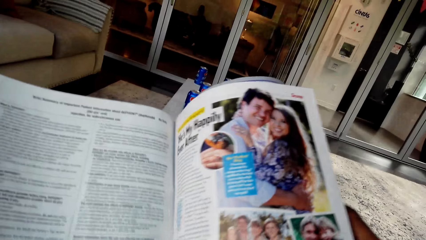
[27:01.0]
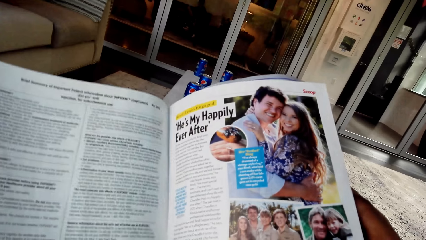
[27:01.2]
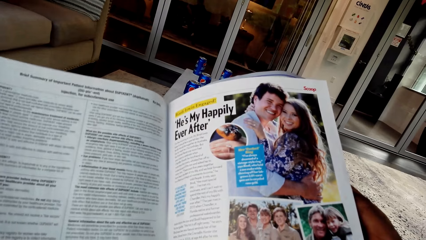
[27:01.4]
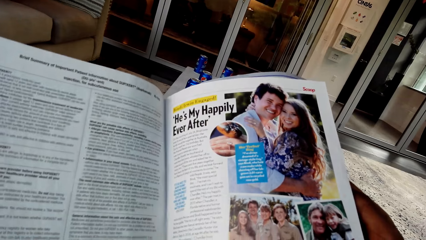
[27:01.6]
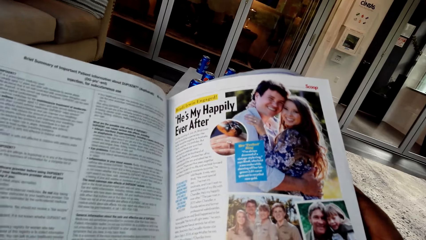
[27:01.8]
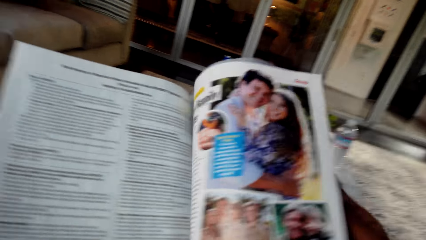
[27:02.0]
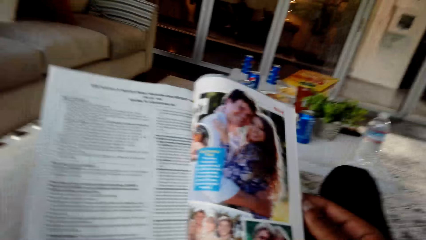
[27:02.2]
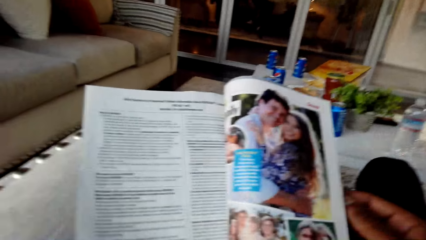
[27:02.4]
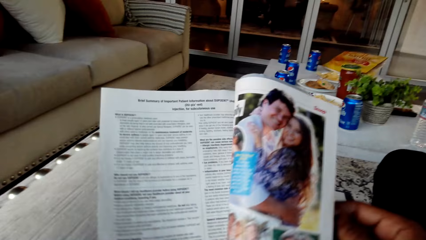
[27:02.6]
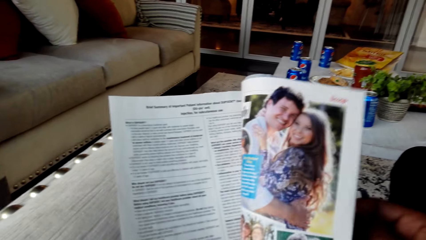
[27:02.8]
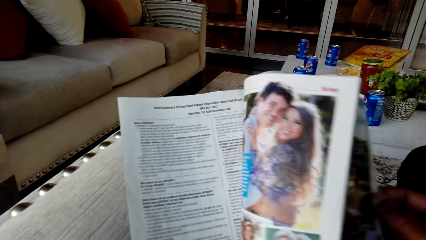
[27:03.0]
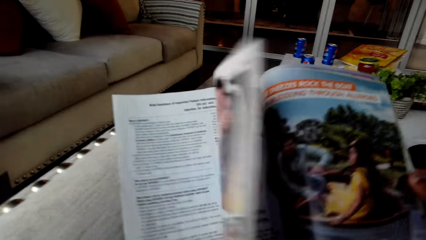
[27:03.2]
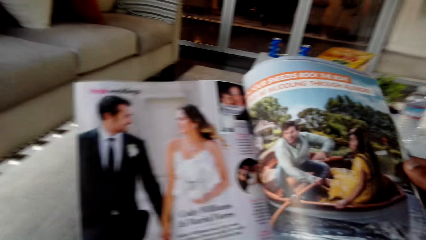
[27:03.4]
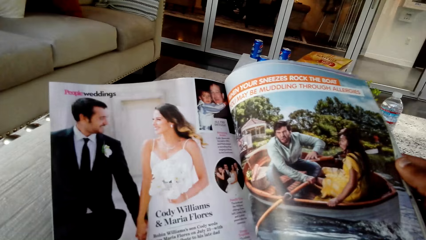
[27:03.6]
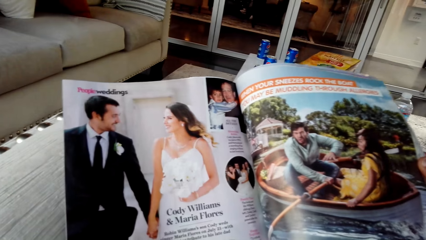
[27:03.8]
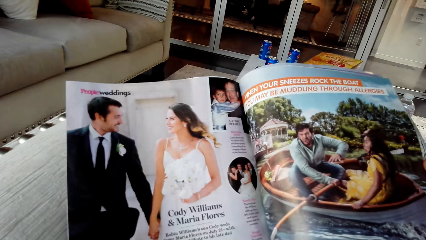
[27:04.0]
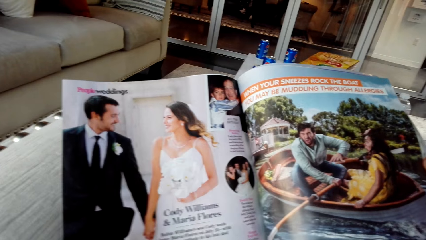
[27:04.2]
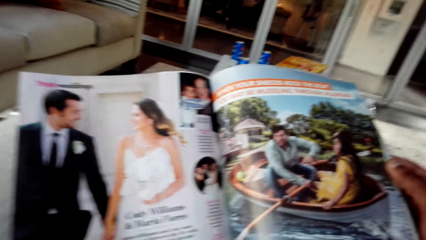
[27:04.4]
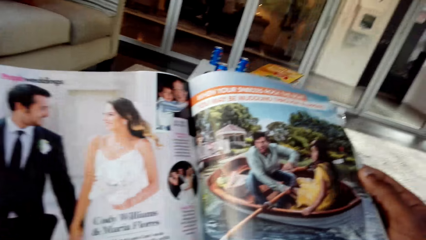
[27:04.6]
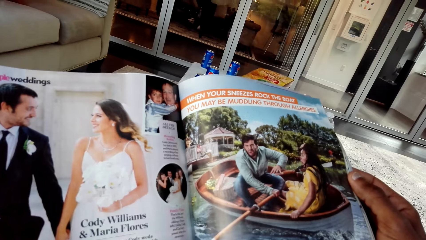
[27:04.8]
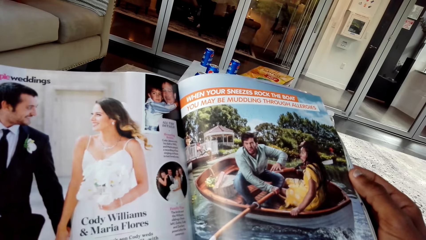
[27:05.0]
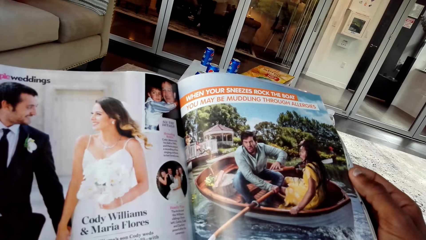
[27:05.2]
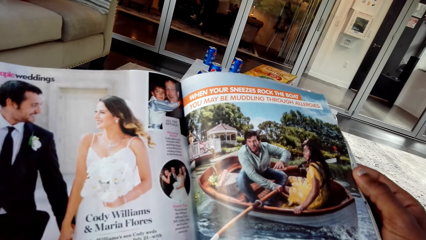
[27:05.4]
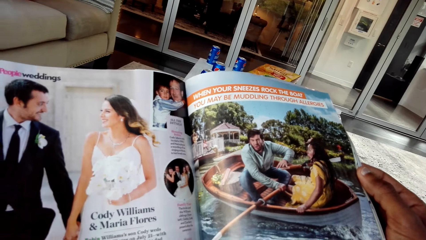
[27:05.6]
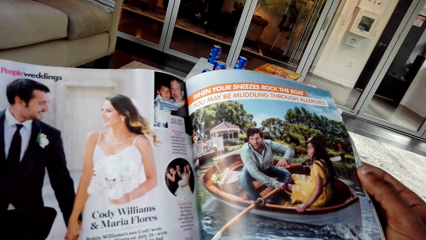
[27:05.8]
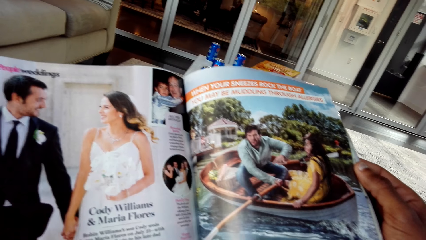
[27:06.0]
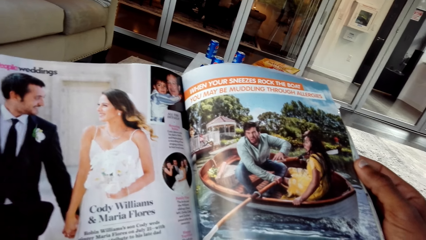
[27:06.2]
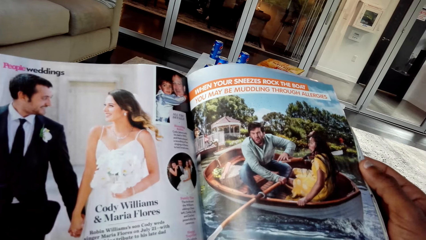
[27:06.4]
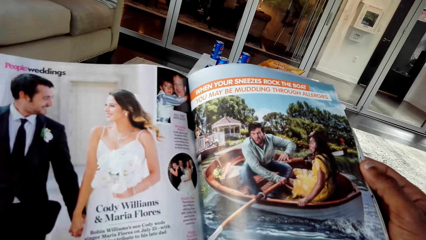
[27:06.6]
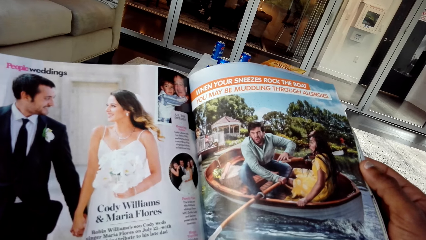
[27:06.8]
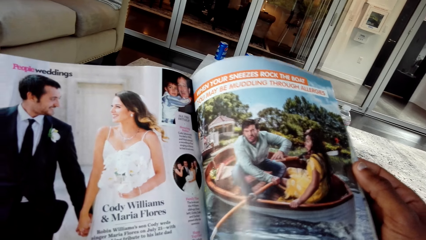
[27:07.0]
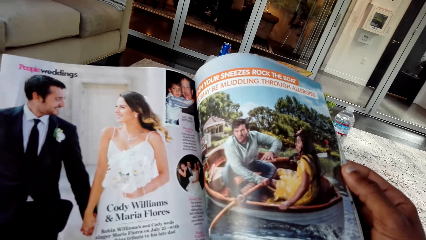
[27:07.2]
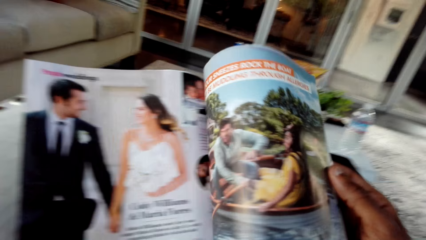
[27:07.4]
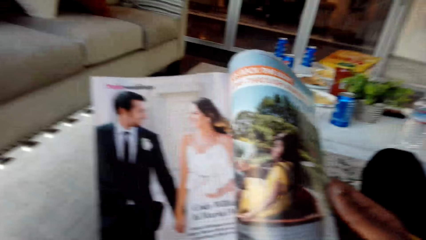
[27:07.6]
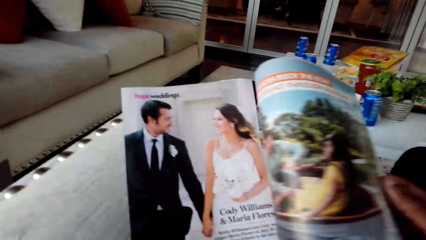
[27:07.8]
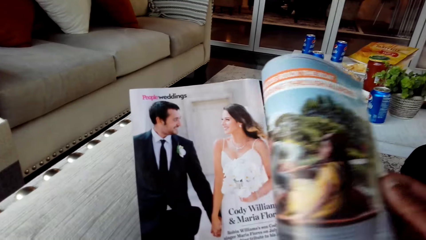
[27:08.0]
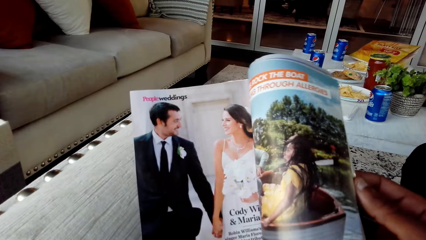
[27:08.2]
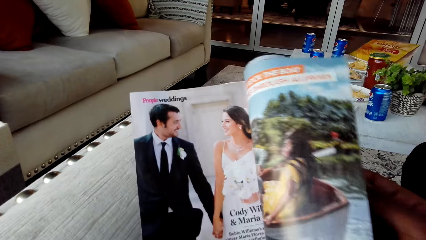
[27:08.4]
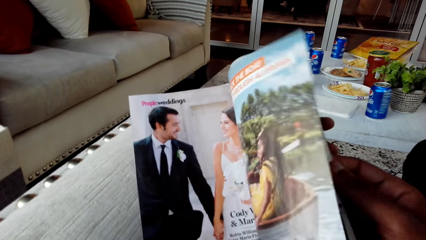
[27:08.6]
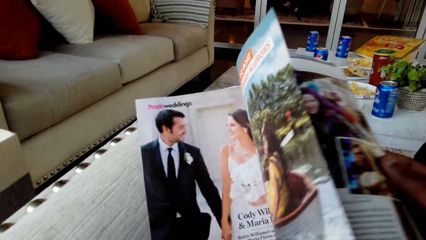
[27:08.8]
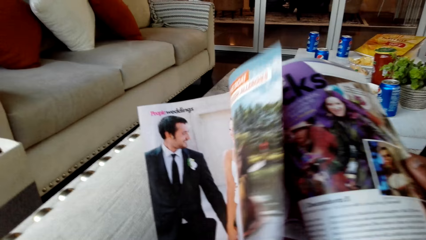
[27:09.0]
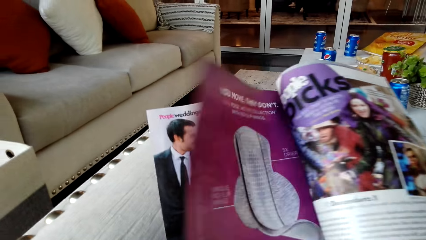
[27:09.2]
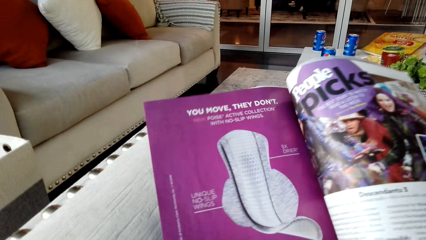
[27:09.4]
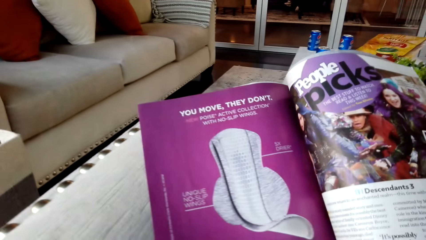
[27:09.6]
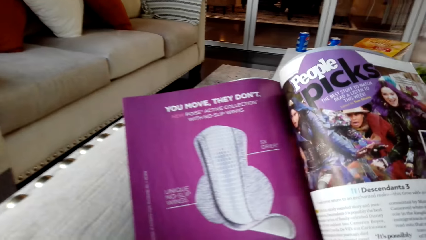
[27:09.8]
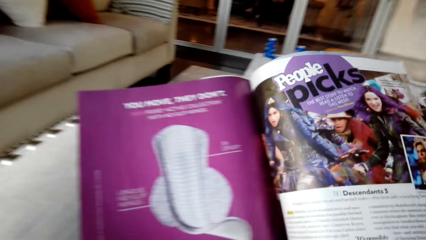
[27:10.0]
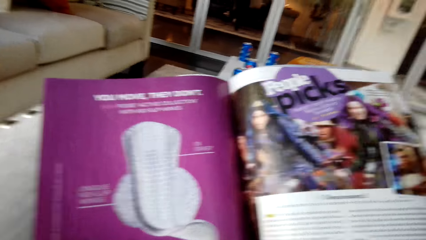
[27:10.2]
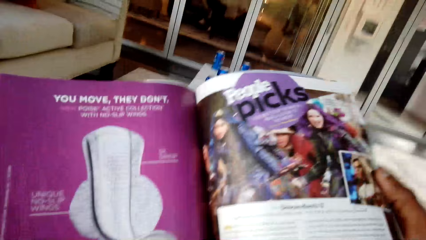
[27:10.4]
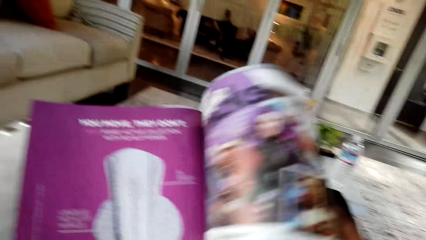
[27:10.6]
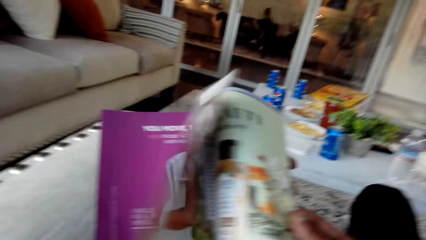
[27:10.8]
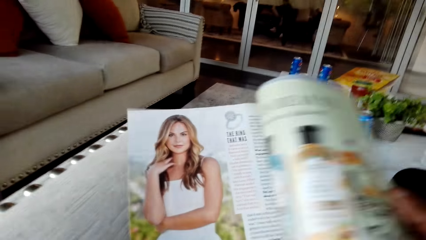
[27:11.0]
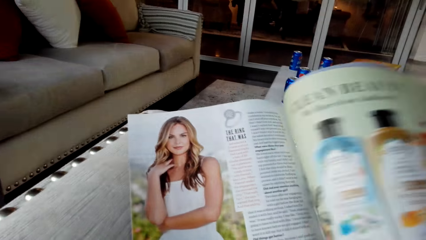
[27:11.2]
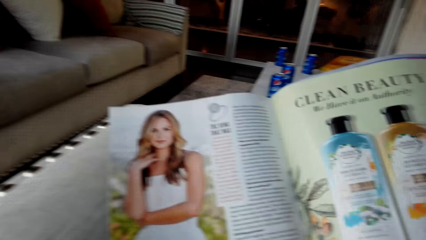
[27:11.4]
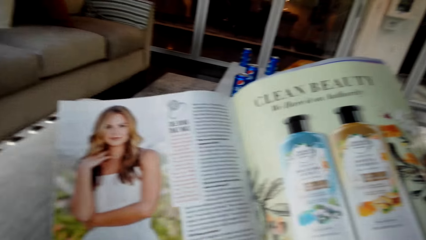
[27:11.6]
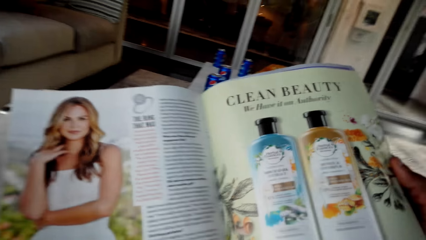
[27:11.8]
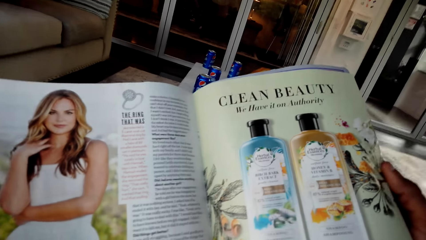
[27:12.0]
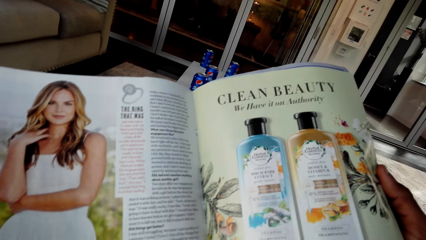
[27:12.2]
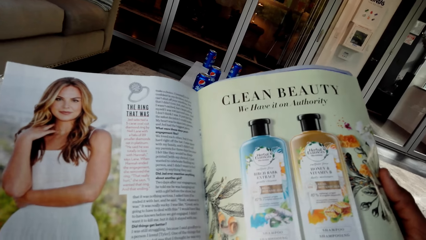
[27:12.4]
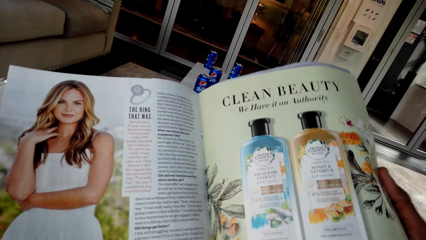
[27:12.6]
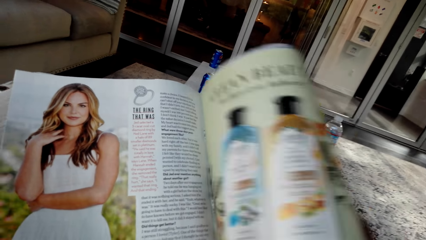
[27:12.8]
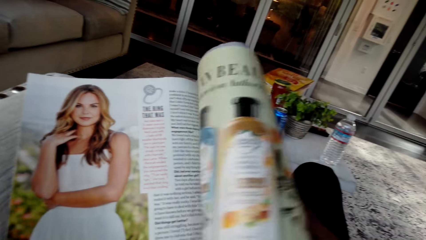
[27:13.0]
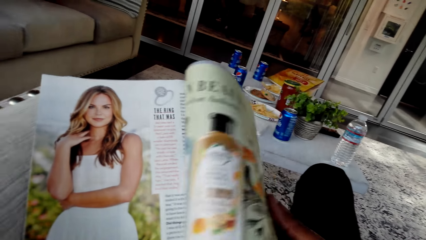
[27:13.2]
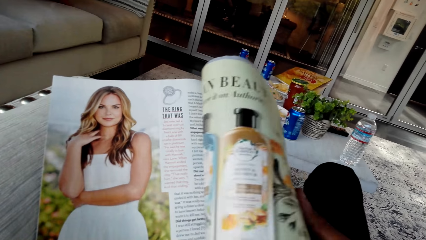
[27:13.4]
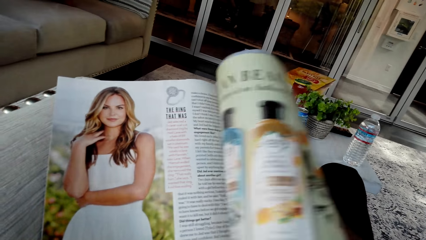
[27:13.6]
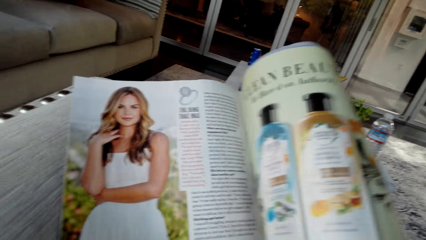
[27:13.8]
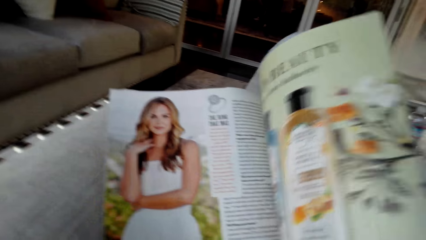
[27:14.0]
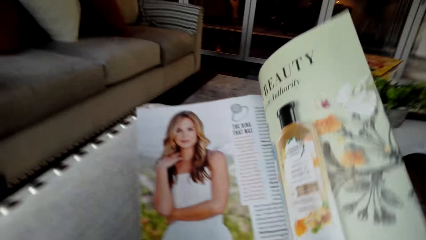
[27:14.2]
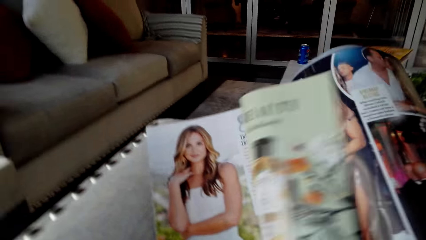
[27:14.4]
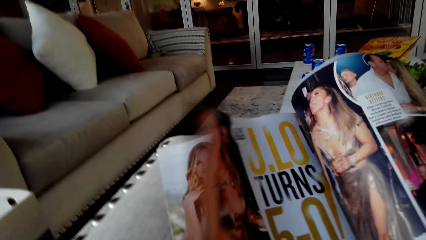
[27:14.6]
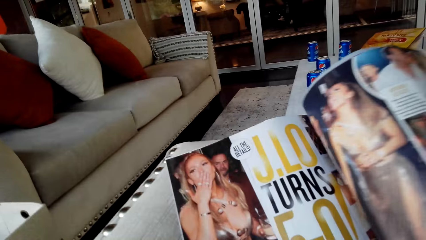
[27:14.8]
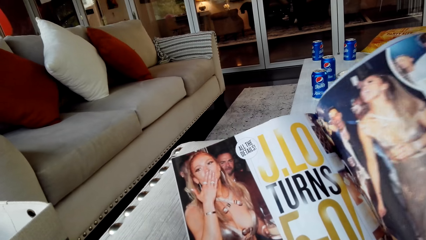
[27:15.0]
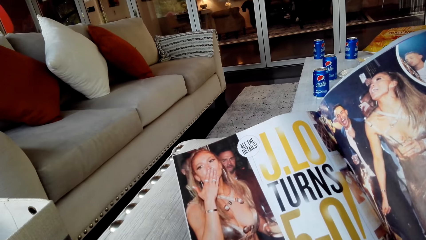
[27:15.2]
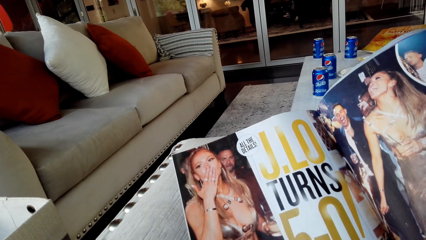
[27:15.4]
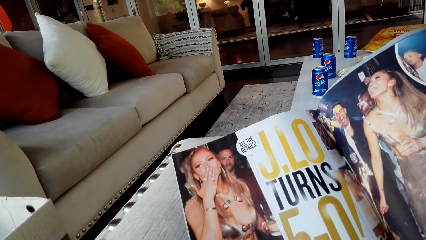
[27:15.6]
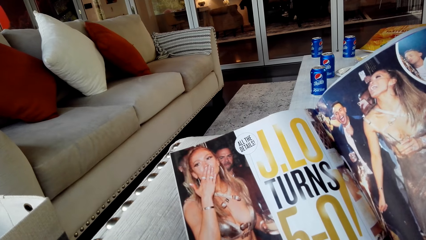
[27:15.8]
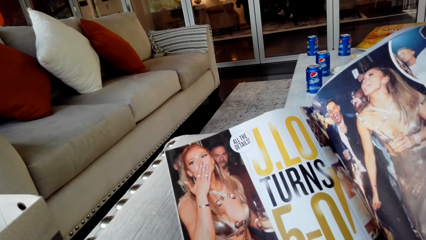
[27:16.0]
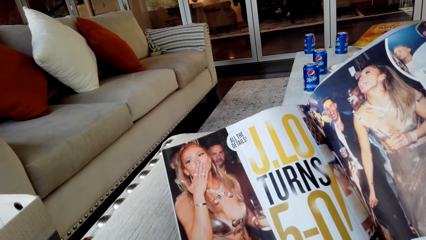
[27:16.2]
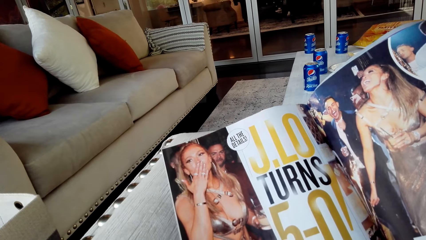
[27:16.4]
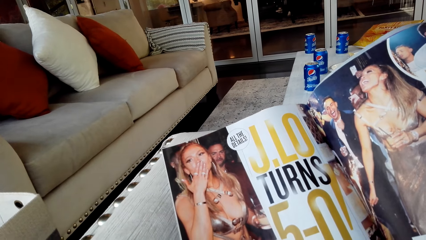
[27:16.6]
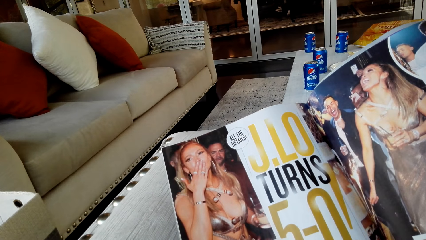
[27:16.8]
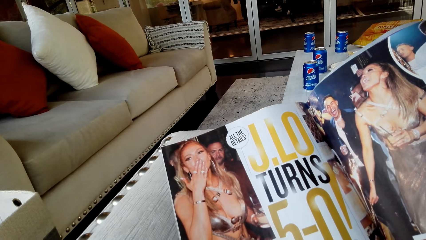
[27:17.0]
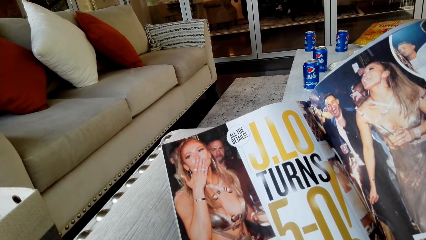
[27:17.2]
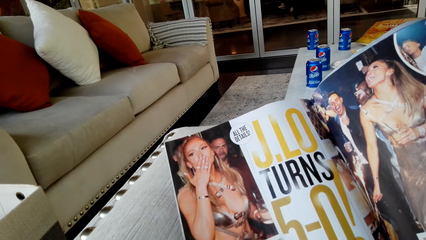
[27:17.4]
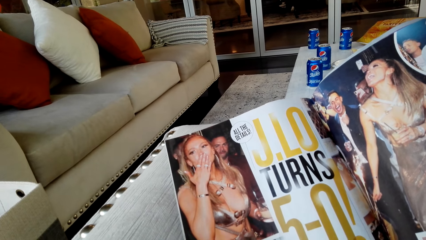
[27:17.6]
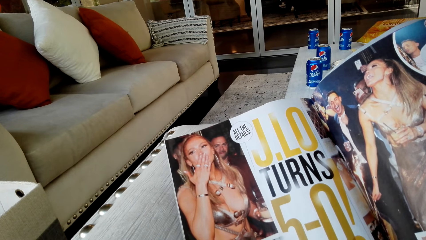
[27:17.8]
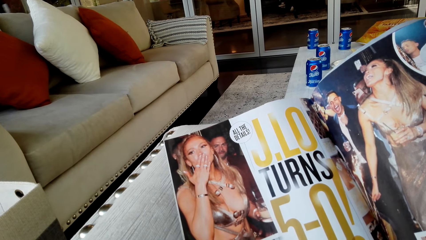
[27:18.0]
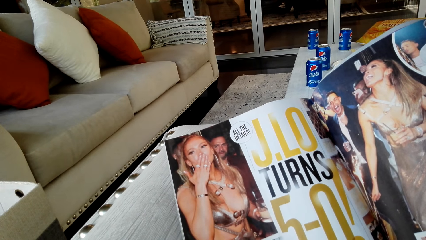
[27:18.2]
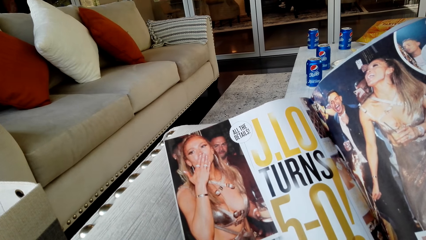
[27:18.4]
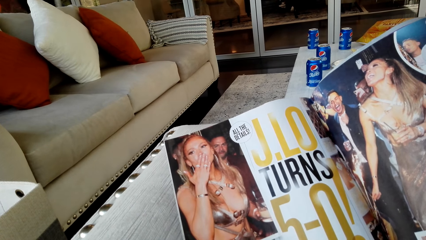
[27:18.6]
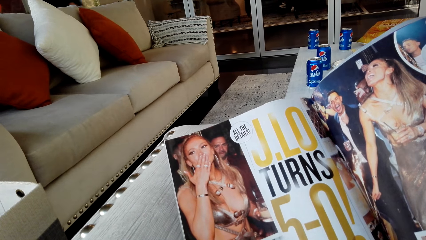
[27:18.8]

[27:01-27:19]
The camera wearer opens the magazine and looks at the magazine. They open the magazine and look at the magazine. They open the magazine and look at the magazine. They open the magazine and look at the magazine.
